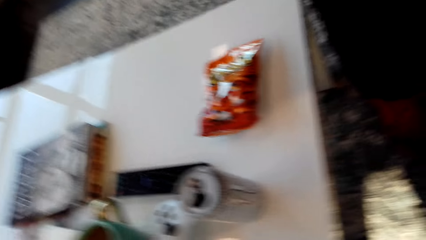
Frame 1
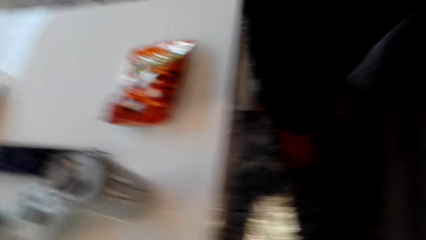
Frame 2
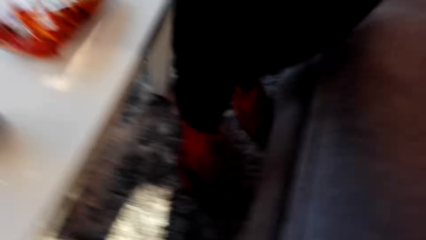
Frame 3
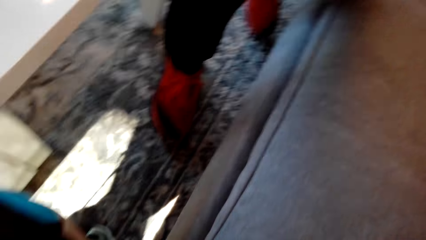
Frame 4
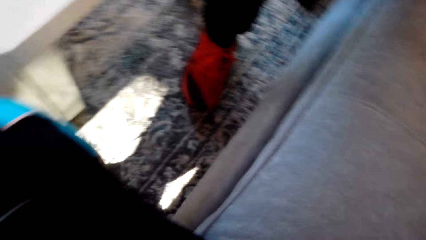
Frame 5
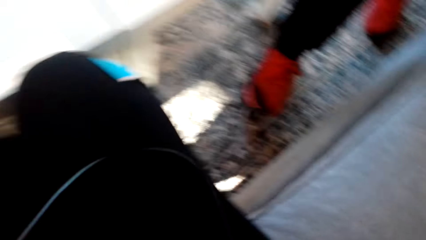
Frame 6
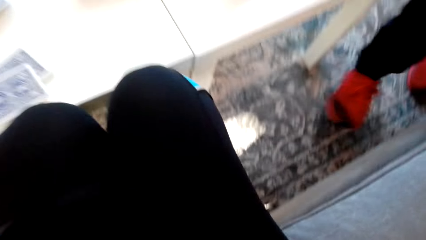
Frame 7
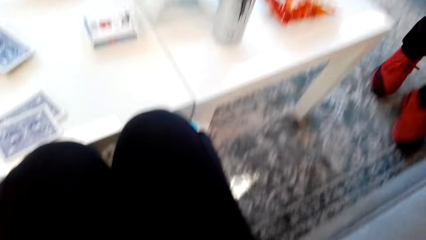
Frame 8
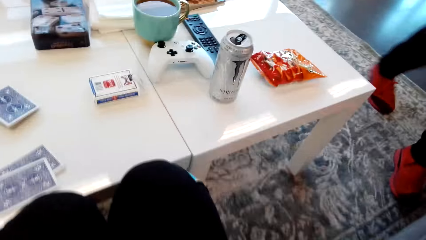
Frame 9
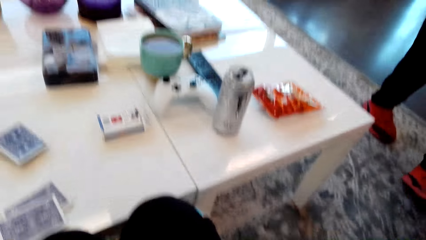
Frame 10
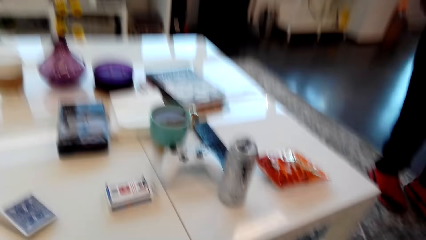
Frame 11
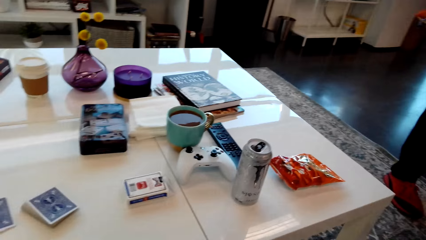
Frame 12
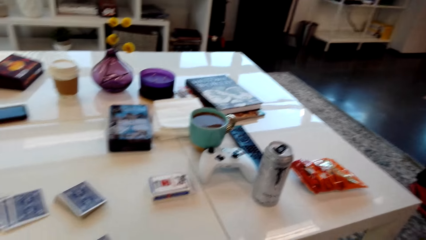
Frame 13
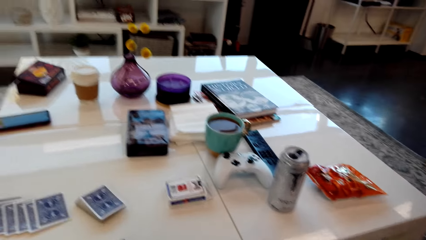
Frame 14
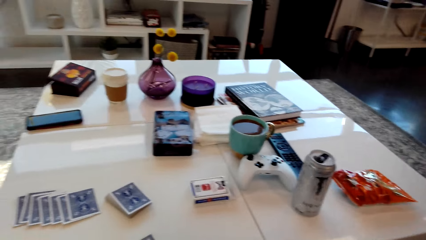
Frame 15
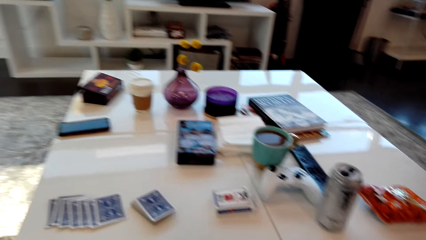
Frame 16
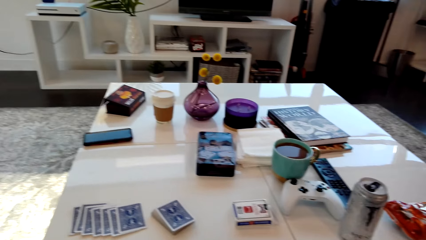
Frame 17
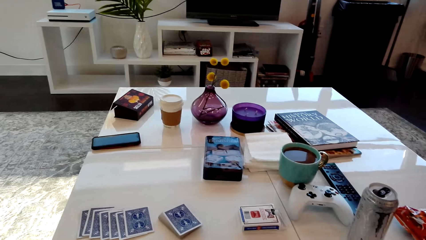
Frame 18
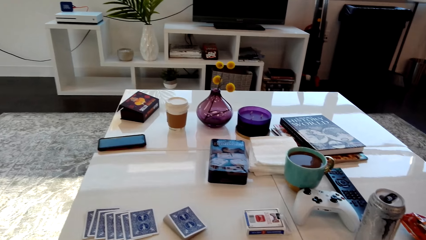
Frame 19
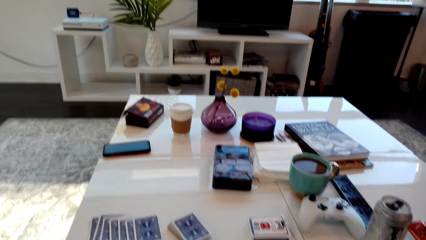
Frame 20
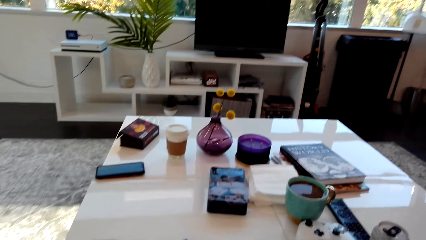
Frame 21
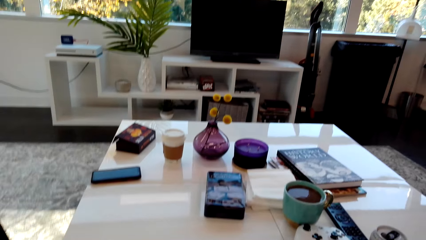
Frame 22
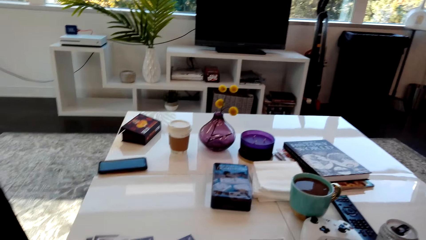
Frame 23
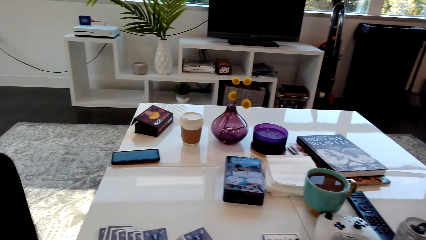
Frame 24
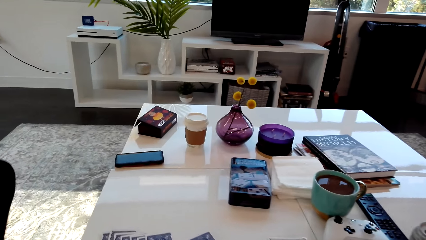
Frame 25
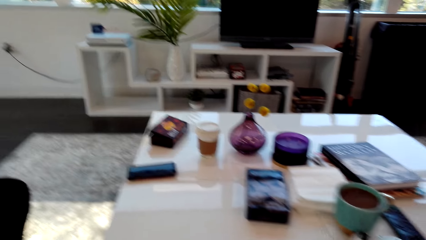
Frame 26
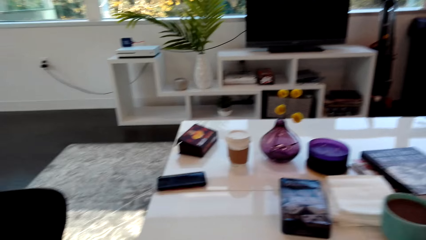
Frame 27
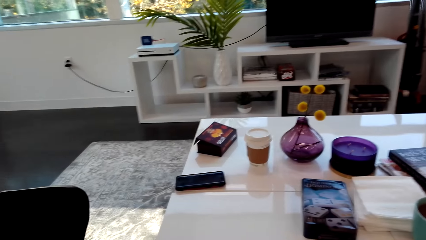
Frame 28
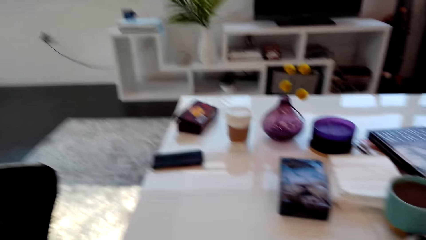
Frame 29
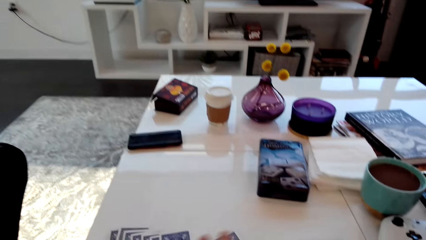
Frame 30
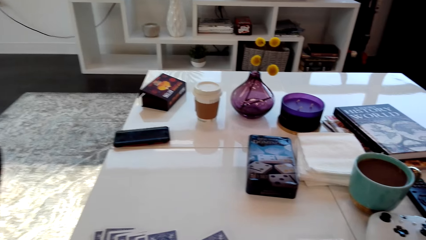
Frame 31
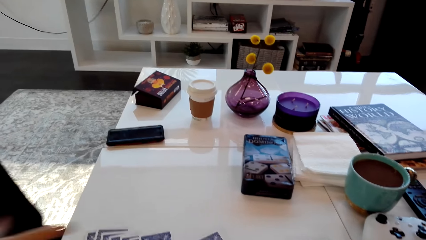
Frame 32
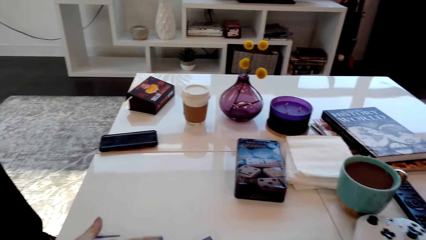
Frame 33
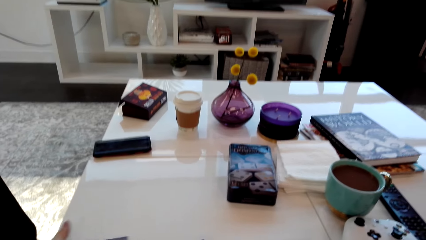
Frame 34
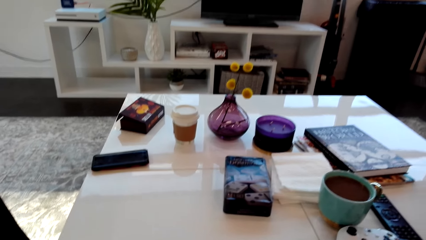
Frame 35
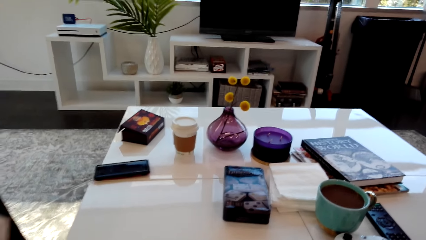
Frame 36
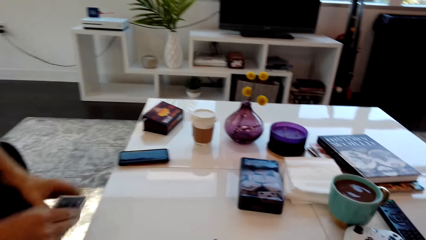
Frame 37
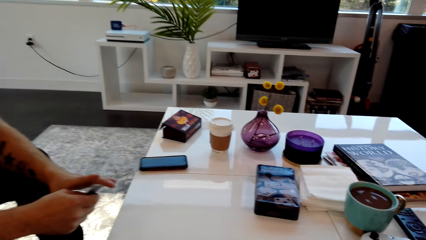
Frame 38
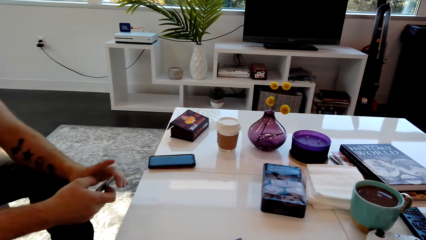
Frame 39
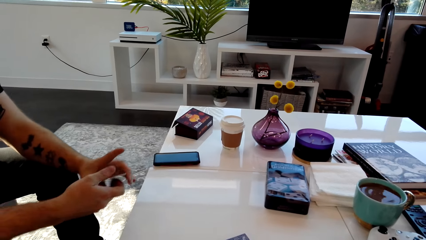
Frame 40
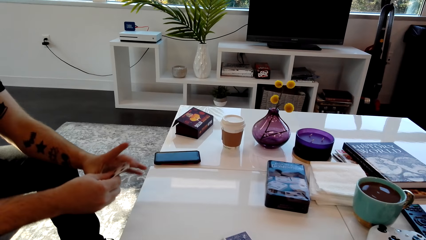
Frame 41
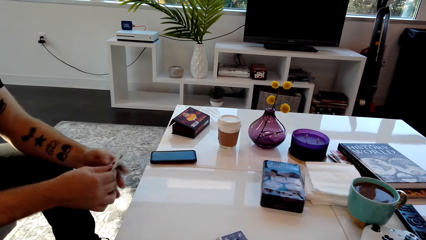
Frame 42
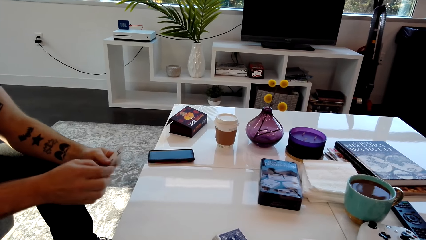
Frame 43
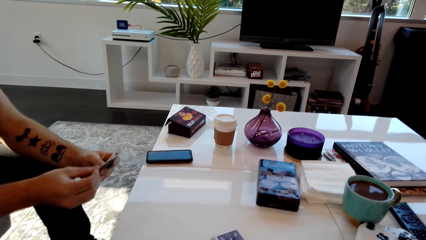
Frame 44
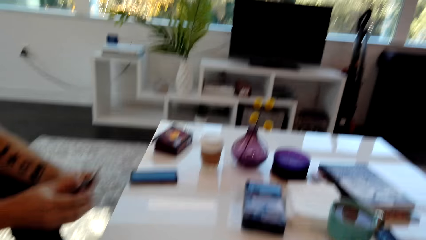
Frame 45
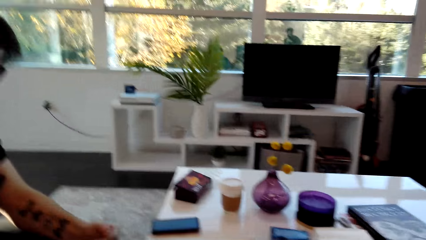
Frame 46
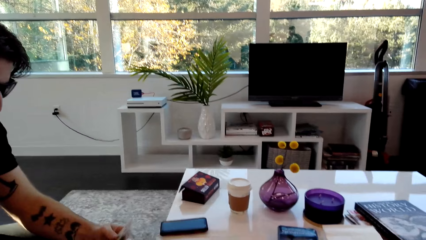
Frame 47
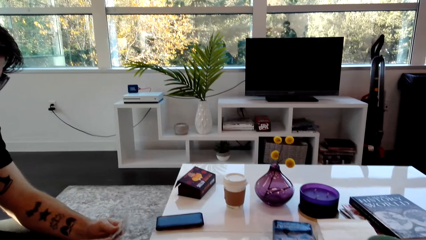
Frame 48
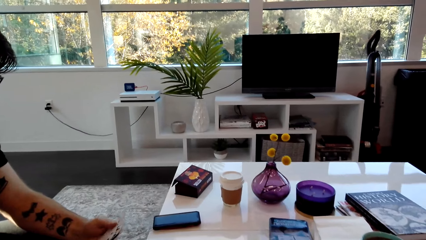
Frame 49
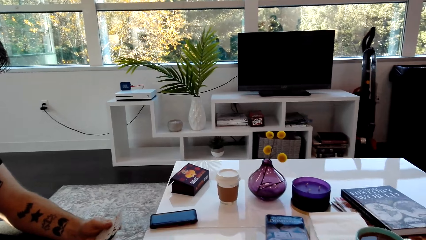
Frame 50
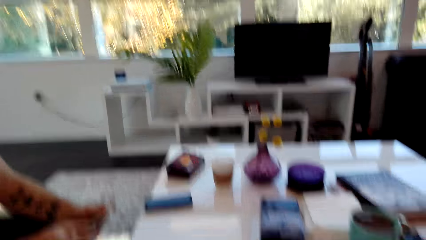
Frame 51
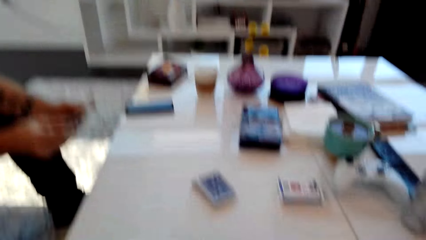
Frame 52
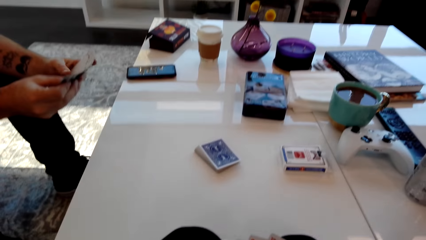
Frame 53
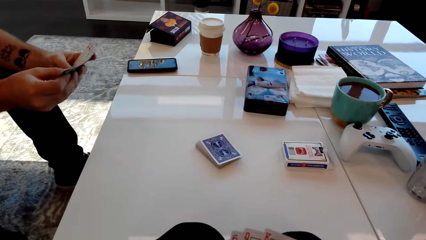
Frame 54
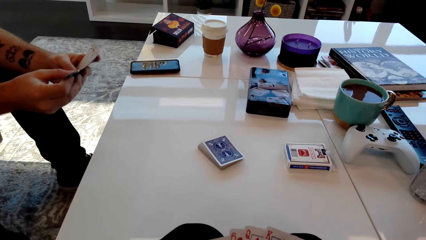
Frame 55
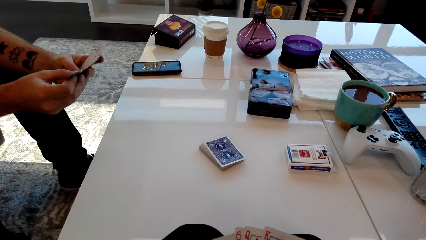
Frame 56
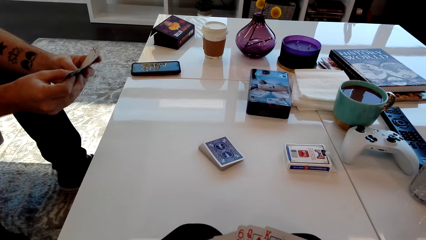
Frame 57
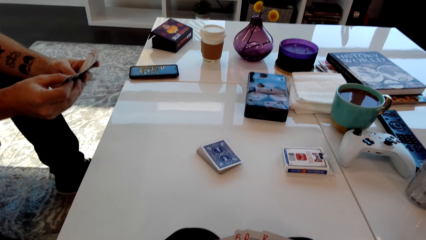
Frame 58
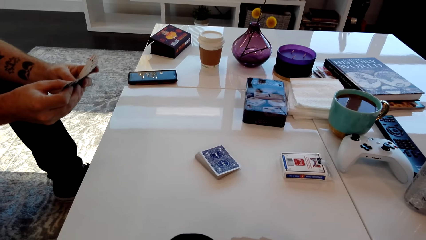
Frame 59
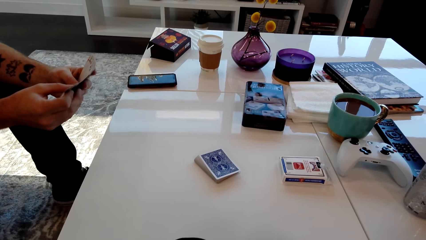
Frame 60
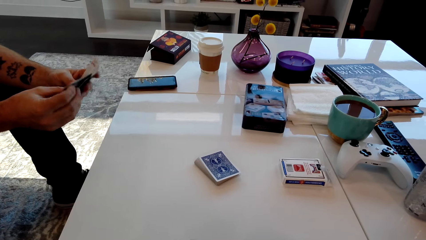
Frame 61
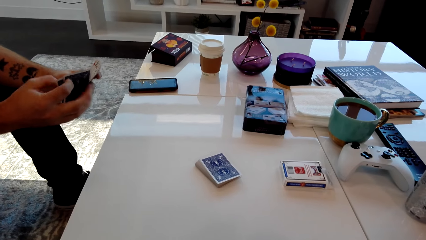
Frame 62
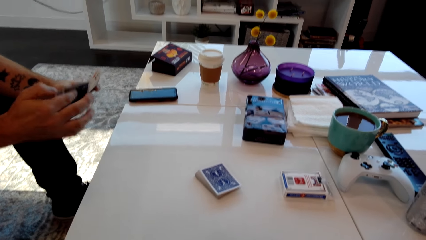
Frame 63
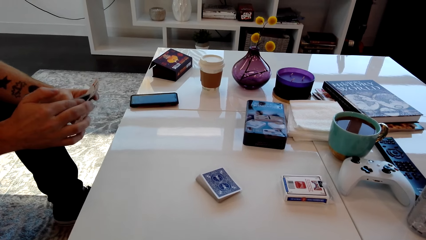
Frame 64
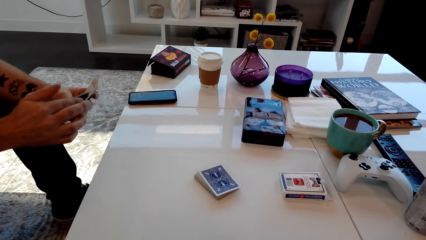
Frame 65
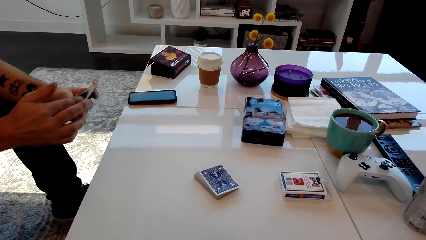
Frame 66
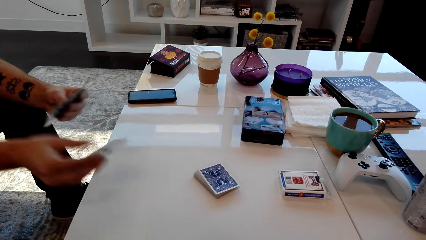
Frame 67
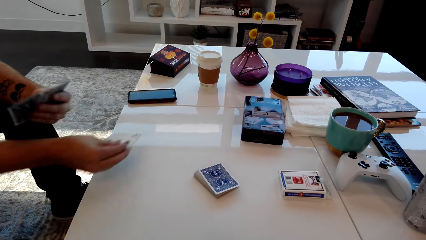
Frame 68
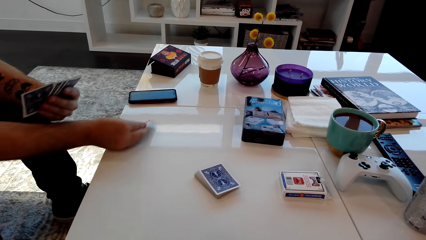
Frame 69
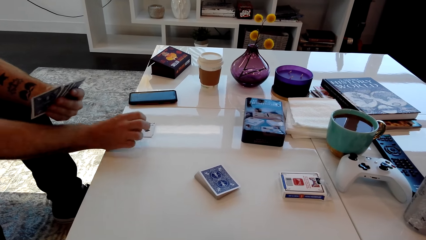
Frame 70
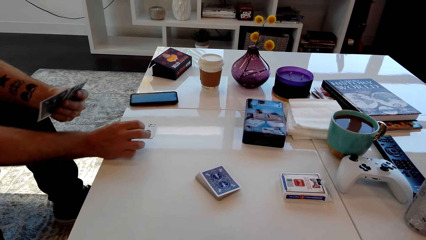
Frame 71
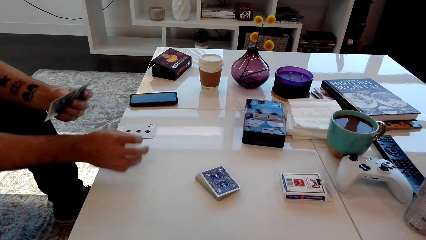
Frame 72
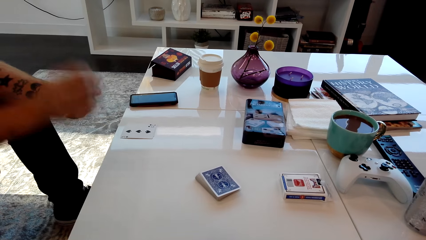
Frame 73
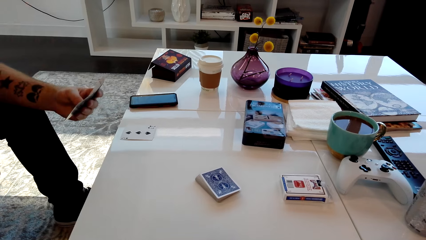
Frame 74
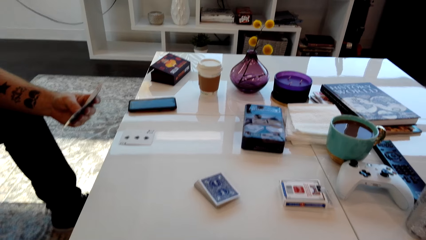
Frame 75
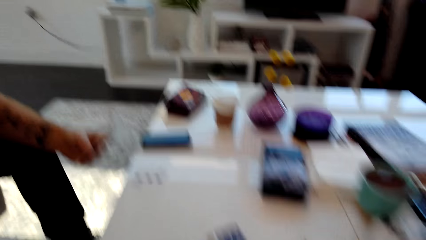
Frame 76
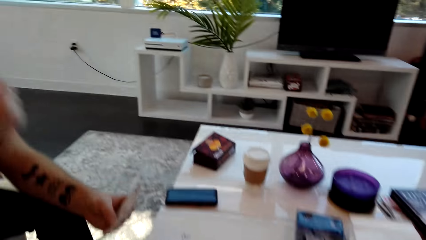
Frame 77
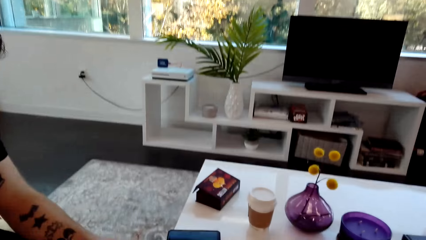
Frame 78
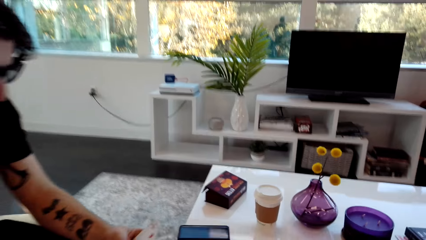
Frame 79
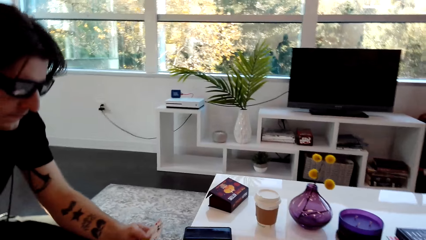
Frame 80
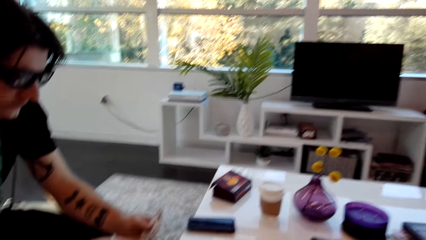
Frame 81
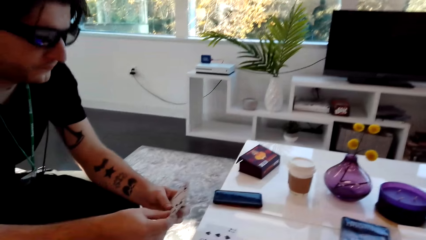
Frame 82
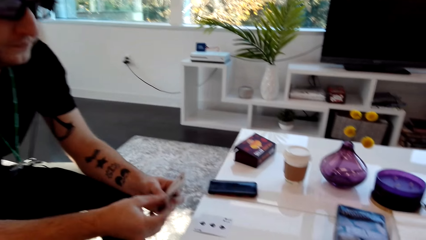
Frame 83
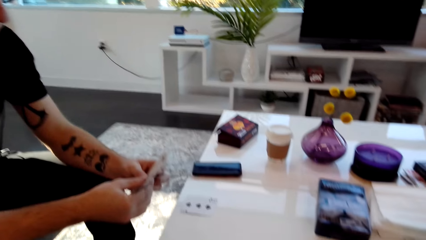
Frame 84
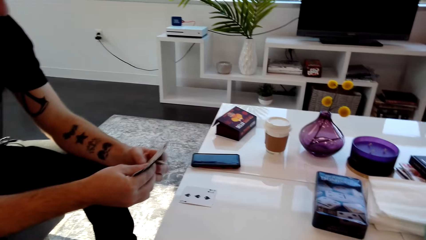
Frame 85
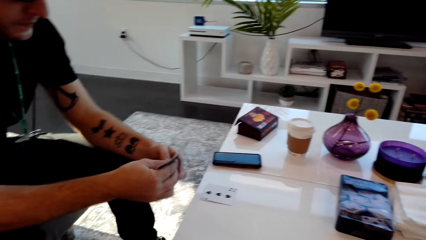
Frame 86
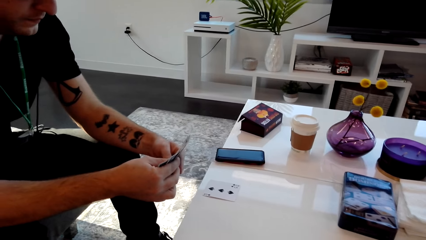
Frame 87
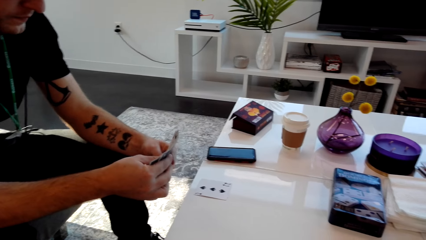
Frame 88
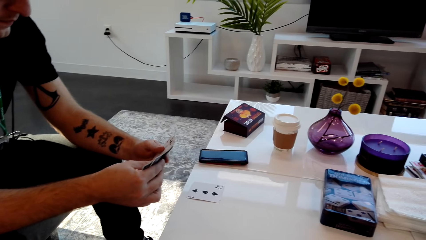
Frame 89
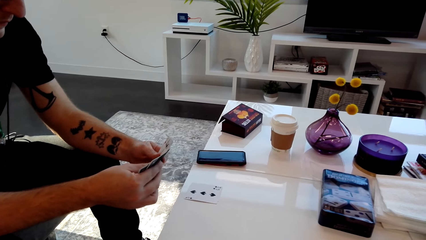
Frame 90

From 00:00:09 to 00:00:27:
A person walks in the room. The camera wearer looks around. A man shuffles the cards. The man holds cards. A woman laughs. The man places a card on the table and moves his arm. The camera wearer speaks. The man touches part of his face and shuffles the cards.
